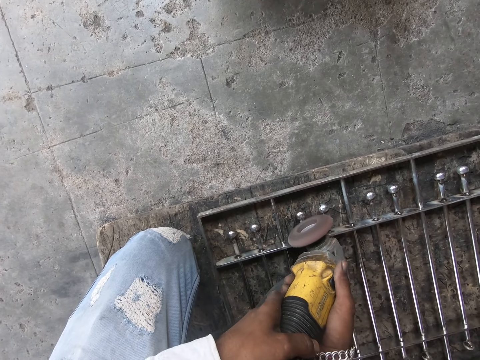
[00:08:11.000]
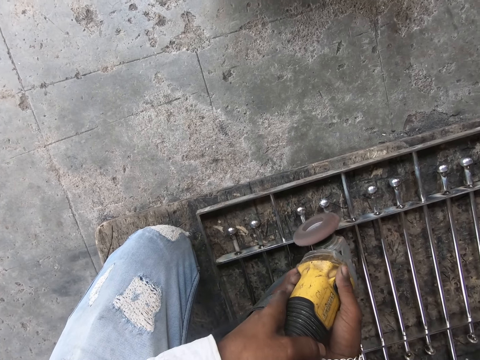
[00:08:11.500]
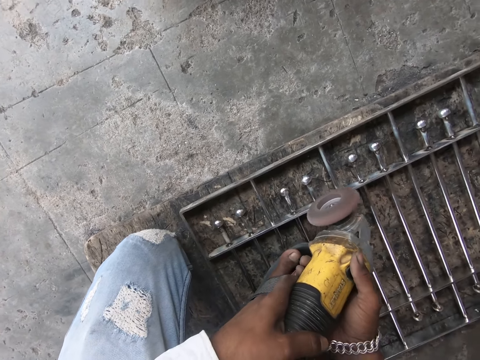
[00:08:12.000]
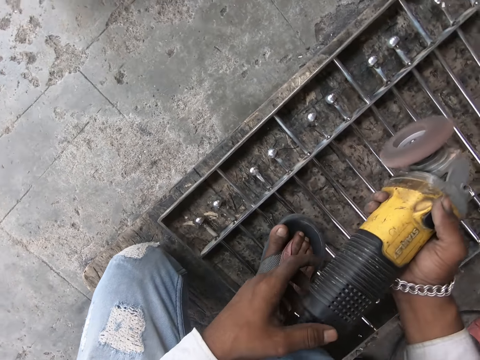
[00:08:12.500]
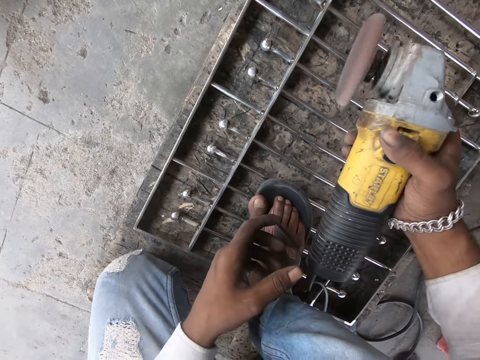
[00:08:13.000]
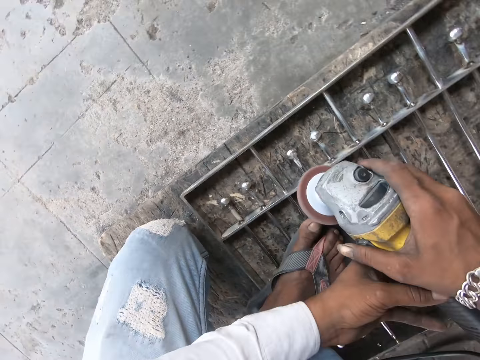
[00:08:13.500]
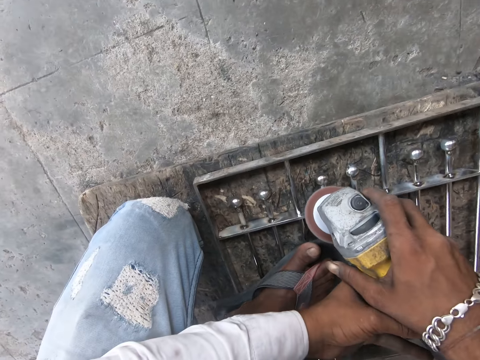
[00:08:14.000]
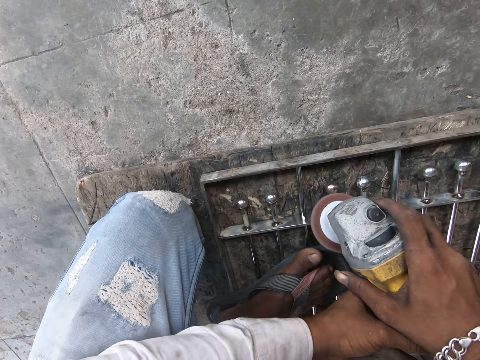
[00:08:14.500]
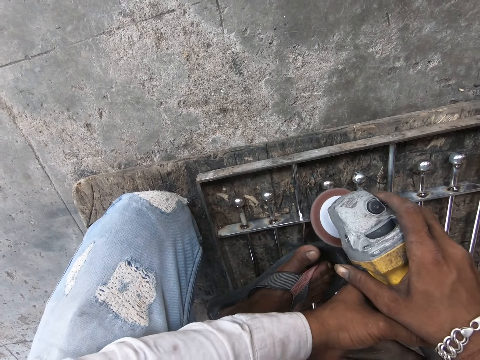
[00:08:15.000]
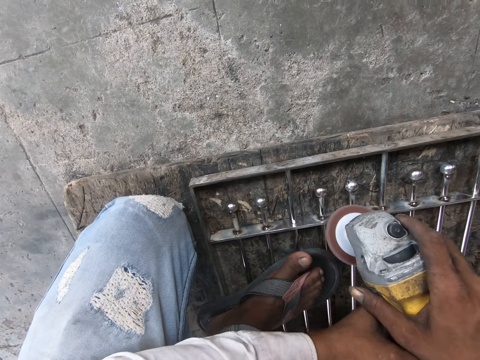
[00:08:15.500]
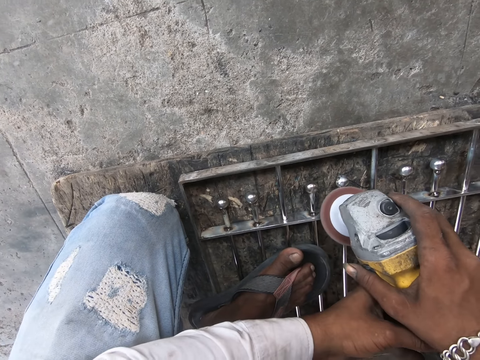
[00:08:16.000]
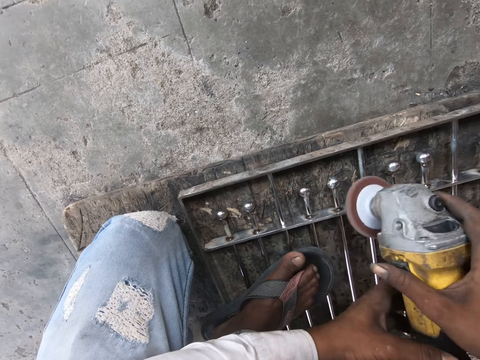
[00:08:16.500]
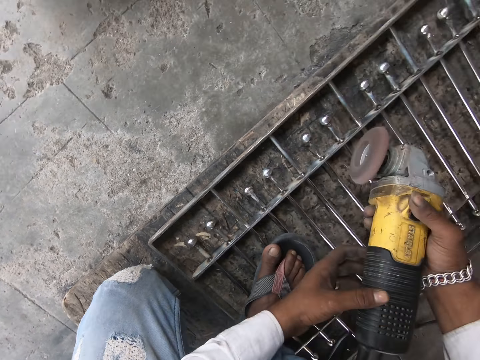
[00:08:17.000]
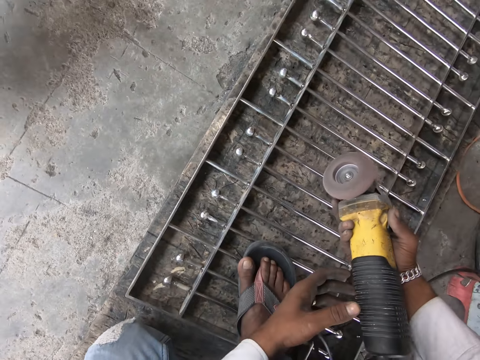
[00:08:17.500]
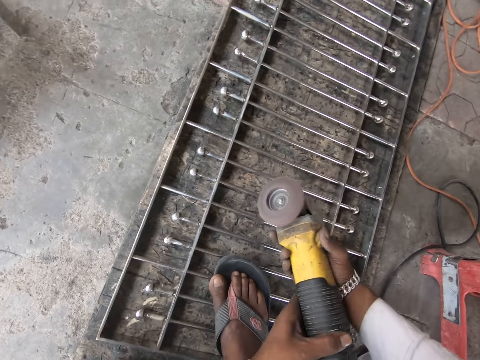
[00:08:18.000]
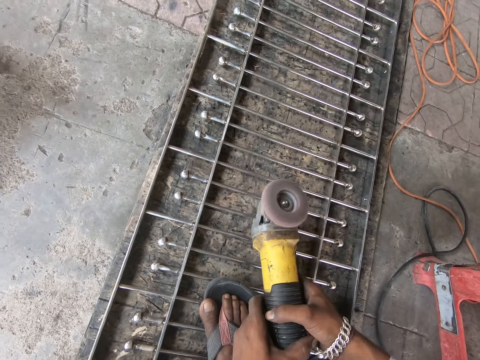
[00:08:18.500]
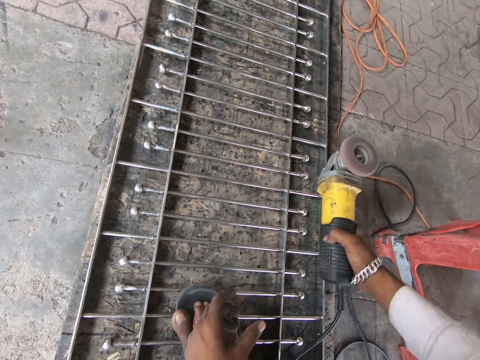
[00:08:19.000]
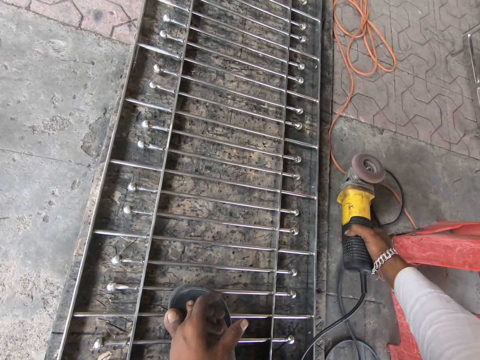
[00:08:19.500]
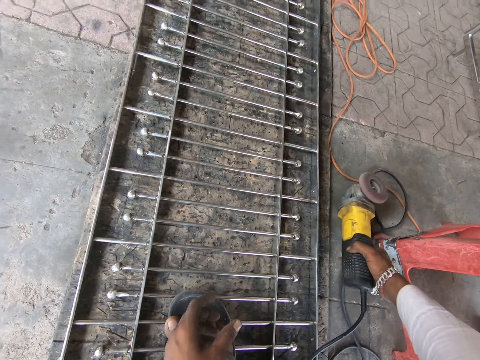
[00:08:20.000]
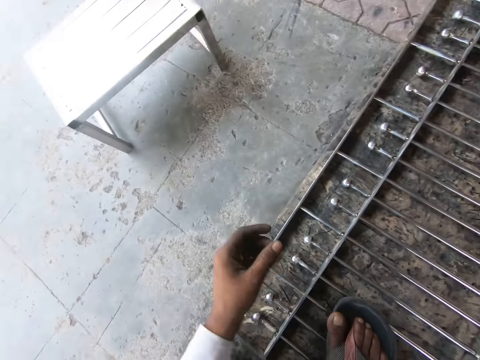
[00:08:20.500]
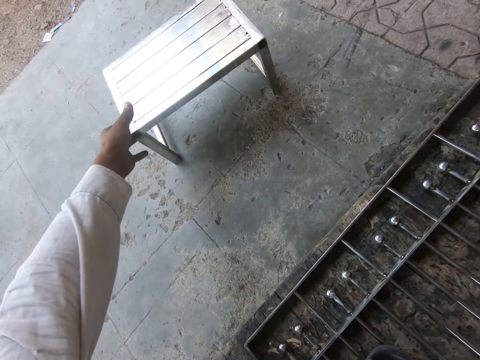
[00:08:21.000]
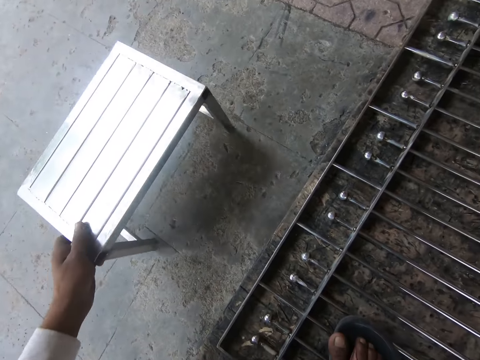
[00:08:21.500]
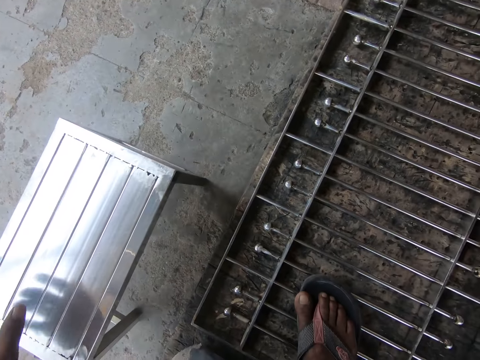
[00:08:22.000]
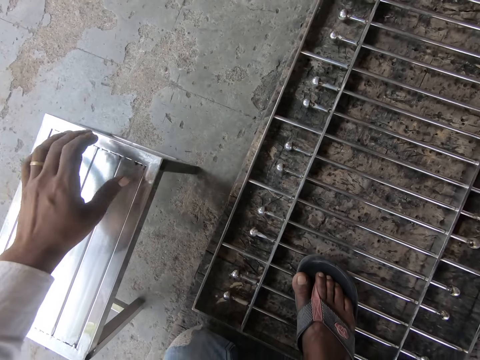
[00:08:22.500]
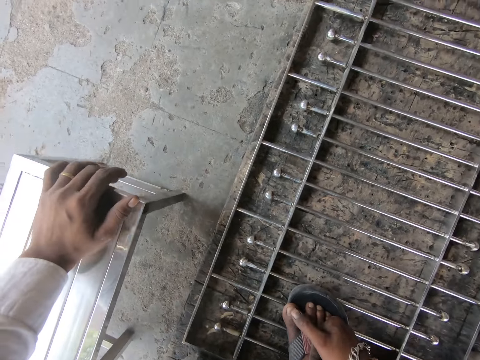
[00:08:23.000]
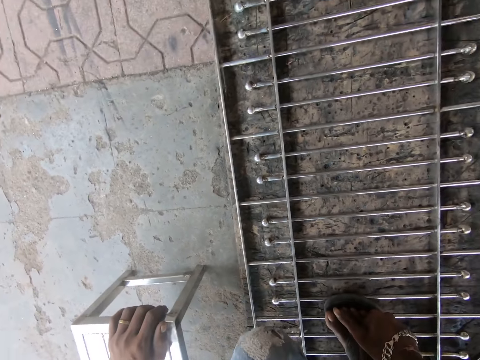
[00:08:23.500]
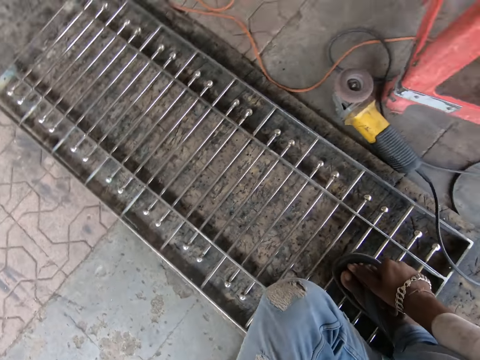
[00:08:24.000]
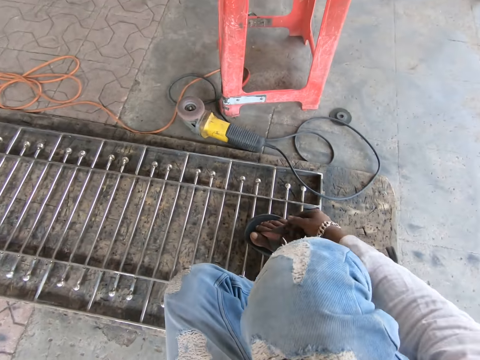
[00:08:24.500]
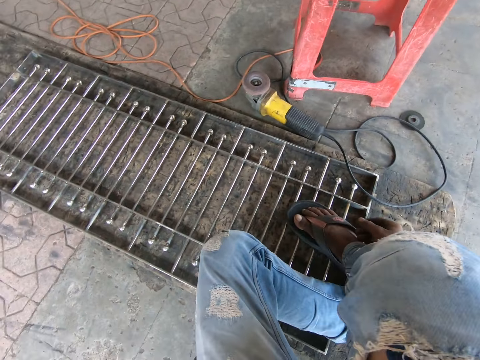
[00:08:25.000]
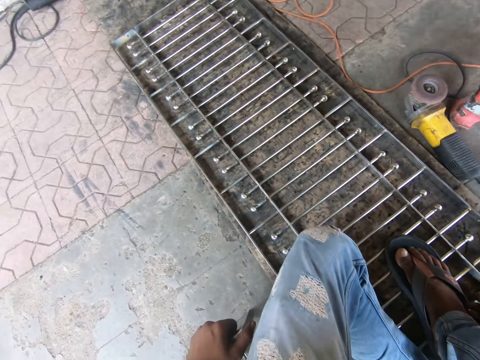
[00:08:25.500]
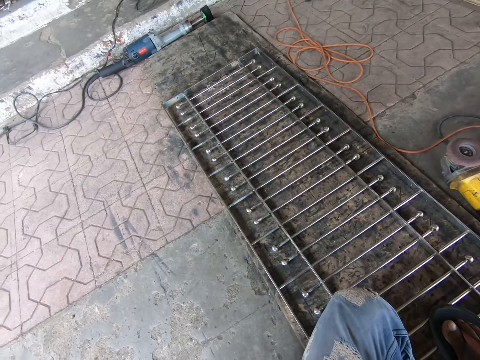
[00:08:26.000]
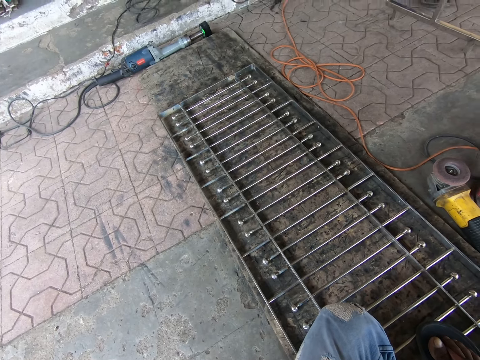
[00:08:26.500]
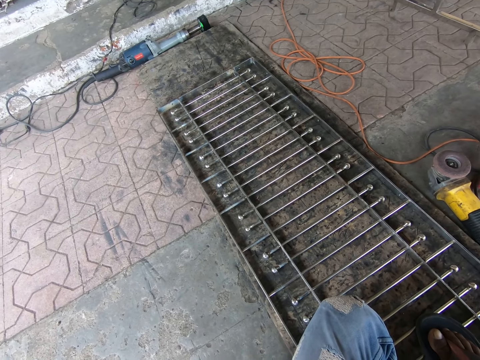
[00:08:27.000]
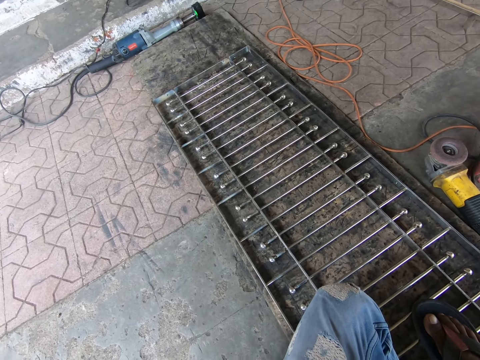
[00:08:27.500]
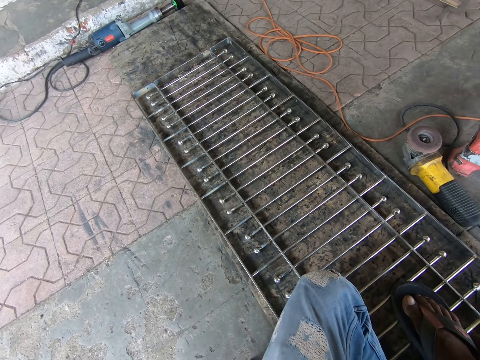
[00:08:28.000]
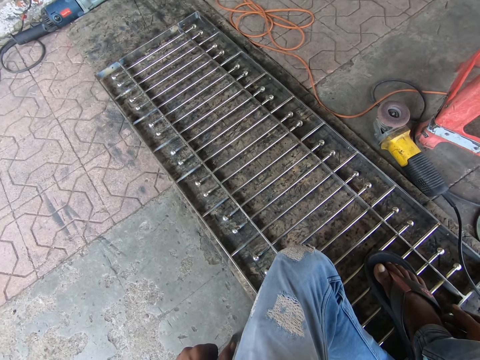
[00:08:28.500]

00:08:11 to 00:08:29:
The camera wearer turns the grinder machine. He grinds the metal. He holds the grinder machine. He places the electric rotary tool on the floor with his right hand. He pulls the steel stool on the floor with his left hand. He places his left hand on the steel stool on the floor. He sits on the steel stool on the floor.

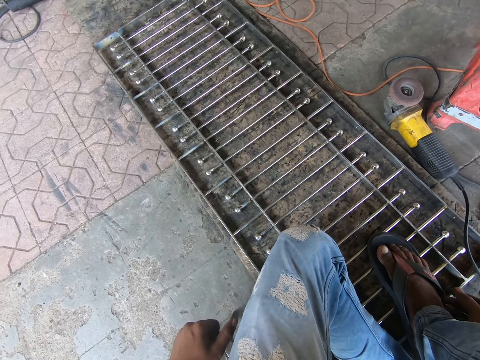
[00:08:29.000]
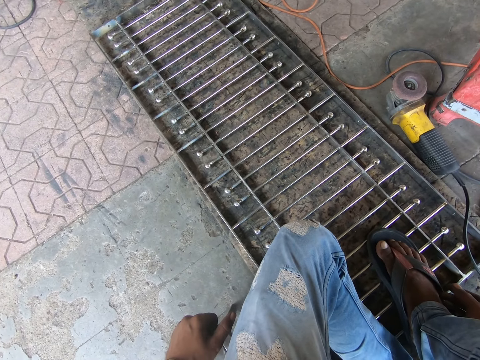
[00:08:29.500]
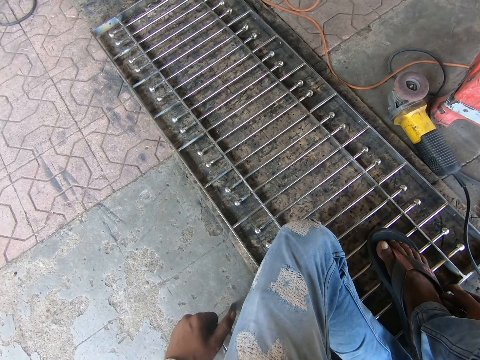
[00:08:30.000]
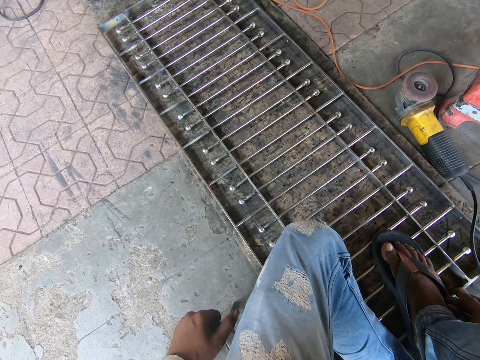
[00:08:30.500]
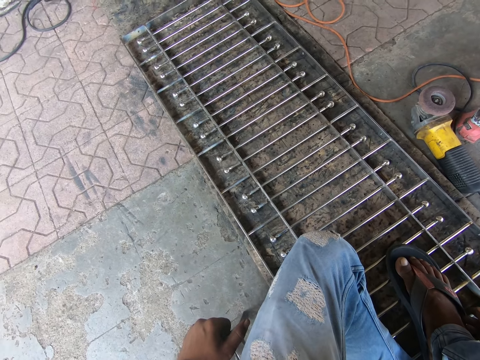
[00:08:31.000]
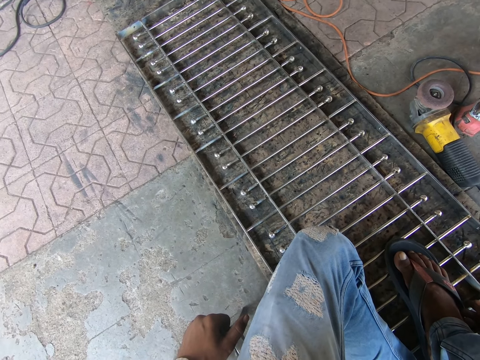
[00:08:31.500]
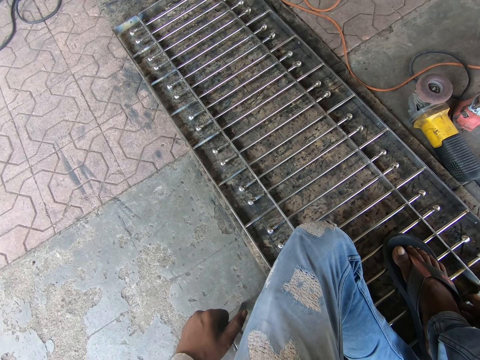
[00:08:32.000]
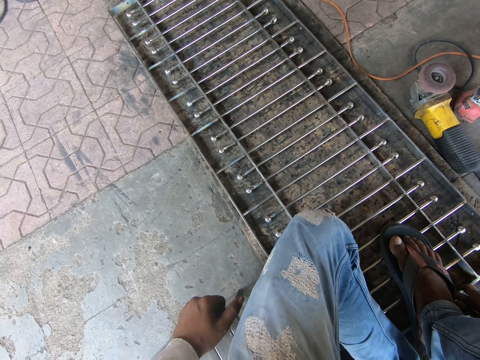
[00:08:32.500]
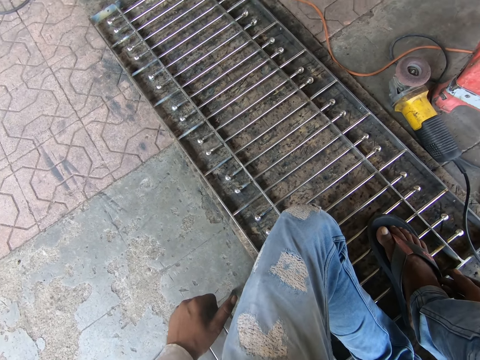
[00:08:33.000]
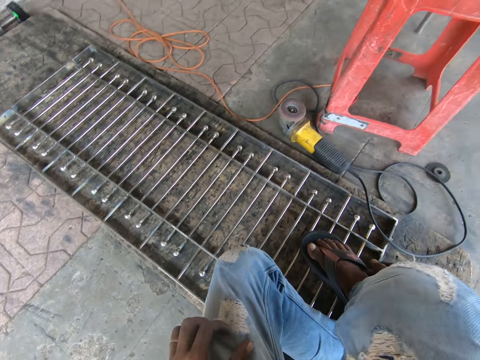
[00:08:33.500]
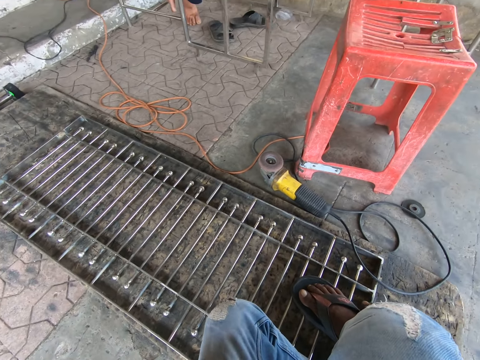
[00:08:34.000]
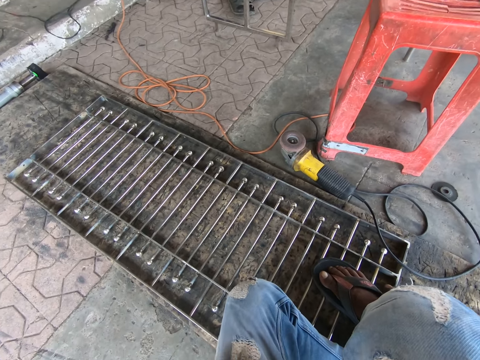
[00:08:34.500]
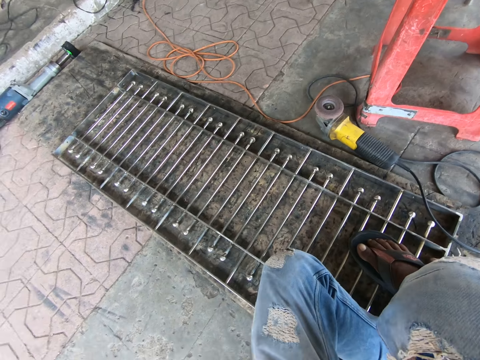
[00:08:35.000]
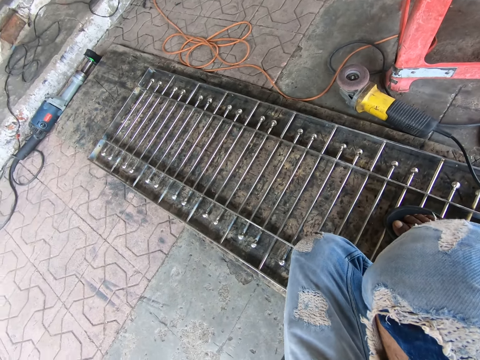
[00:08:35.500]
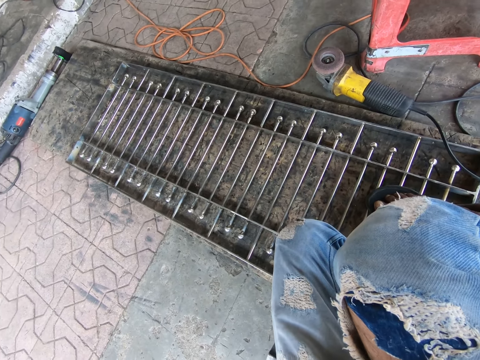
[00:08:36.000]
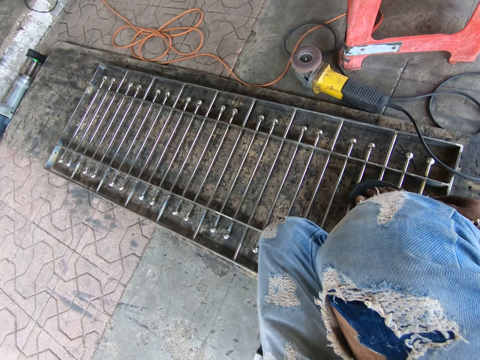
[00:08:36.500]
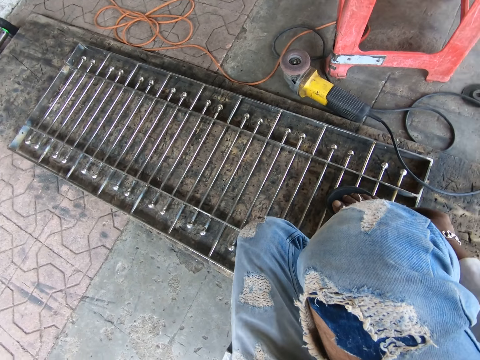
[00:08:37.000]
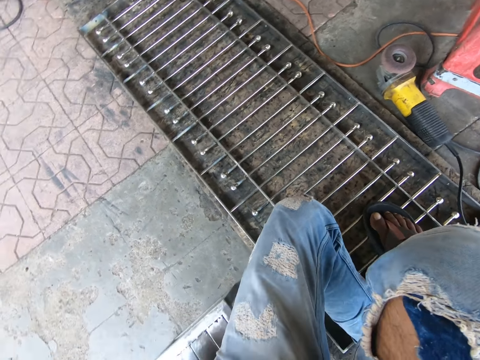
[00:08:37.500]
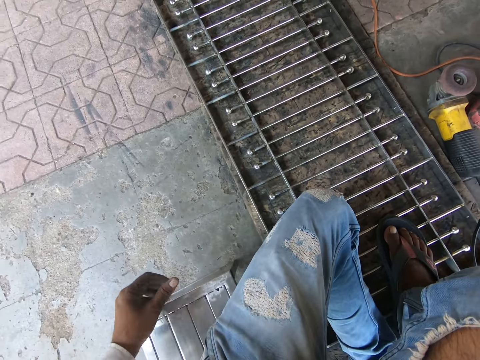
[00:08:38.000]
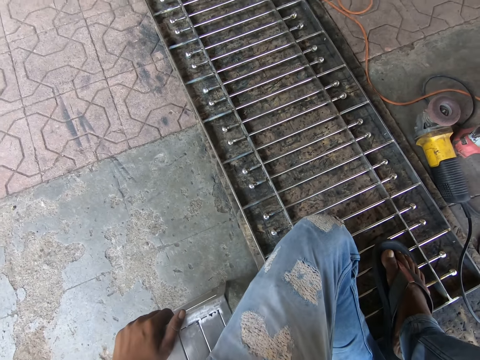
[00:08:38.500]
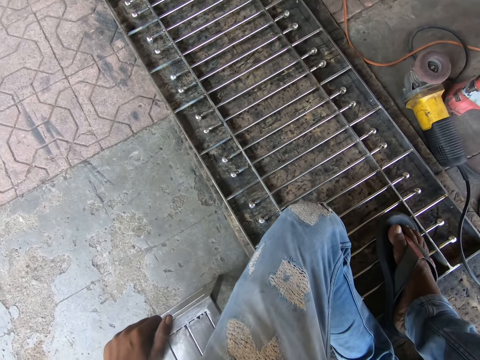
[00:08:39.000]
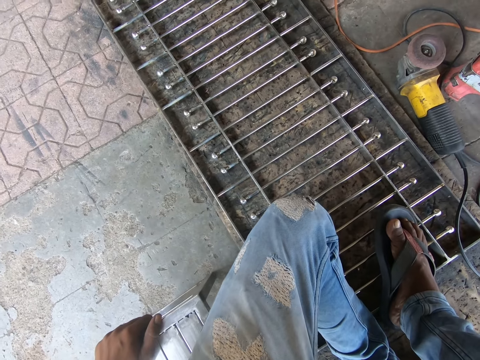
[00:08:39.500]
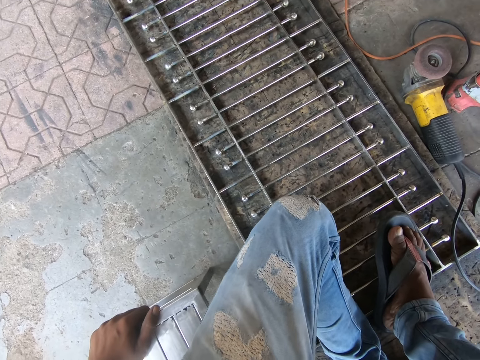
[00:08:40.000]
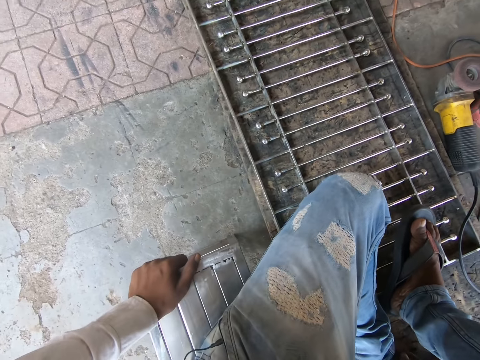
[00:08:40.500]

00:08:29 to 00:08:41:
The camera wearer moves his left hand on the steel stool on the floor. He holds the stool.
